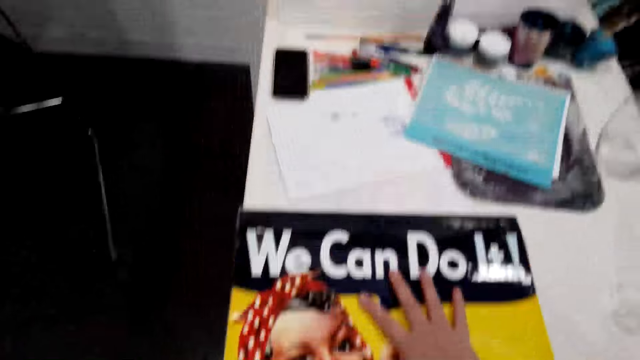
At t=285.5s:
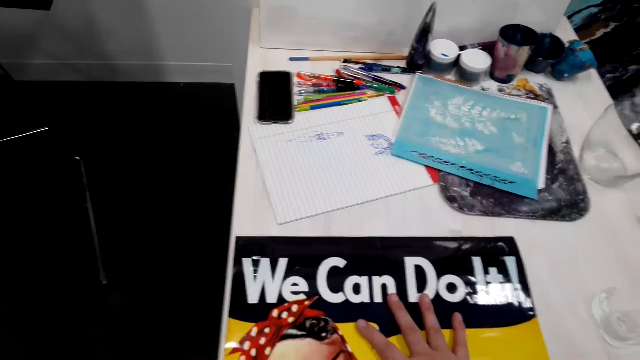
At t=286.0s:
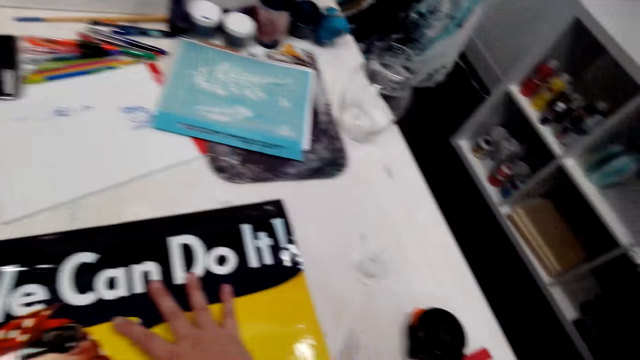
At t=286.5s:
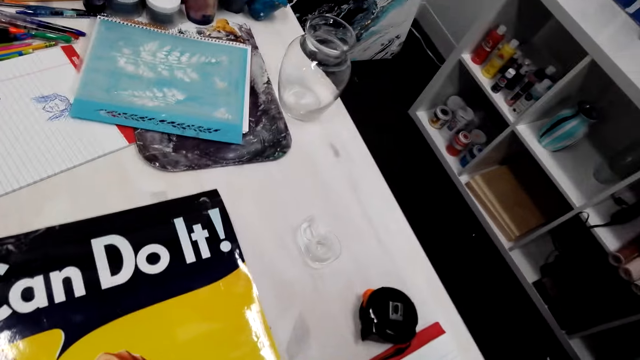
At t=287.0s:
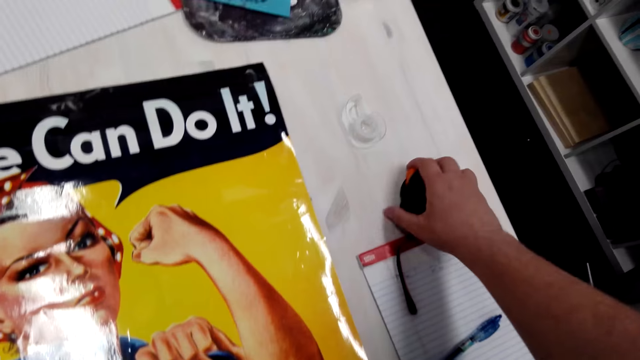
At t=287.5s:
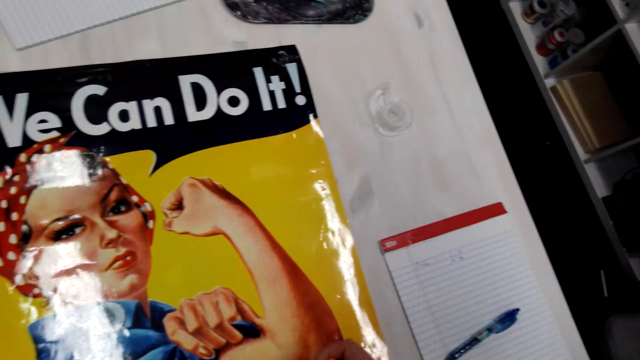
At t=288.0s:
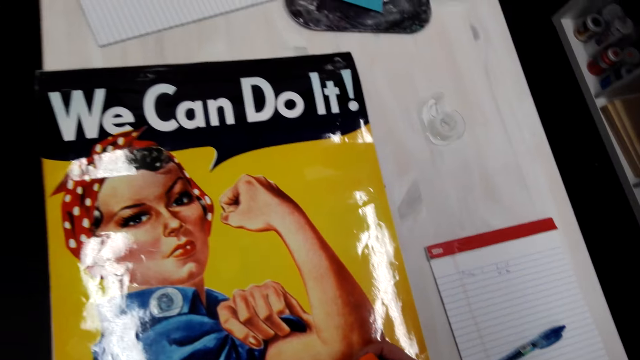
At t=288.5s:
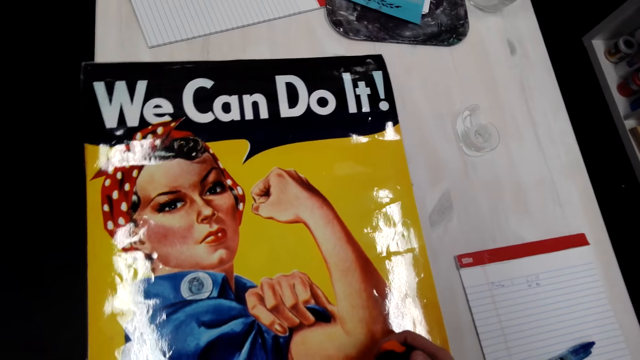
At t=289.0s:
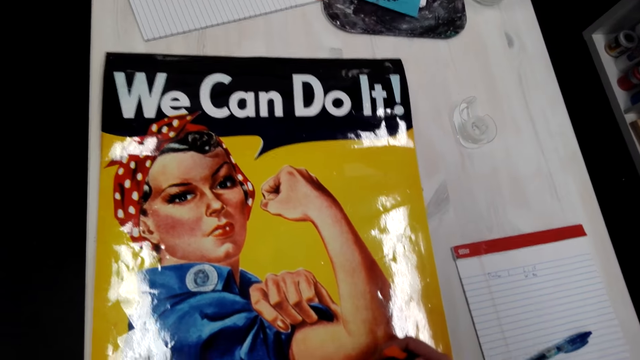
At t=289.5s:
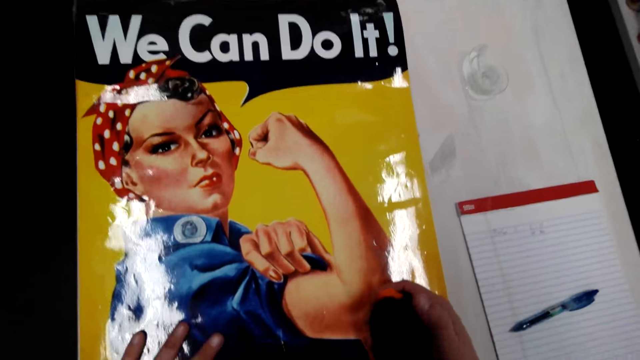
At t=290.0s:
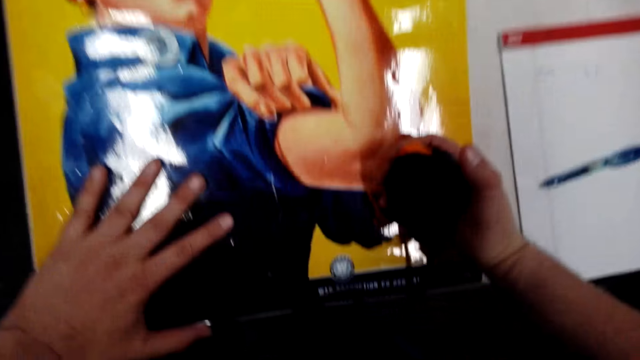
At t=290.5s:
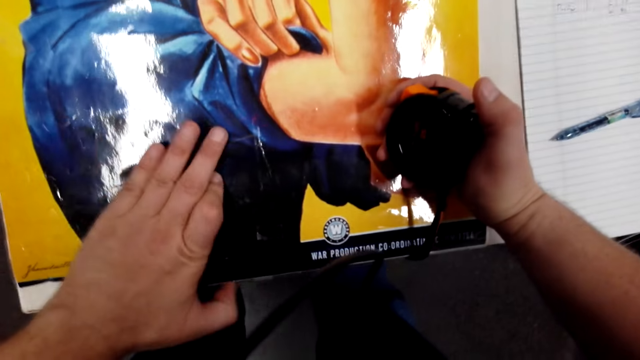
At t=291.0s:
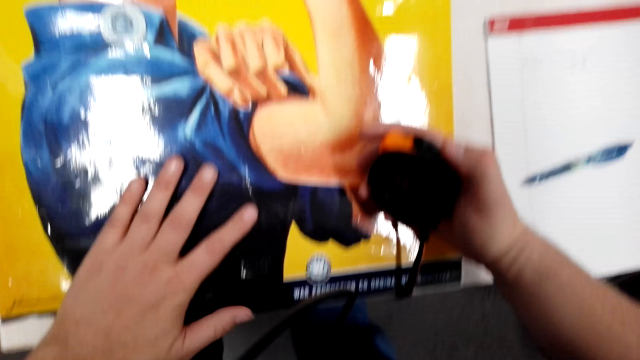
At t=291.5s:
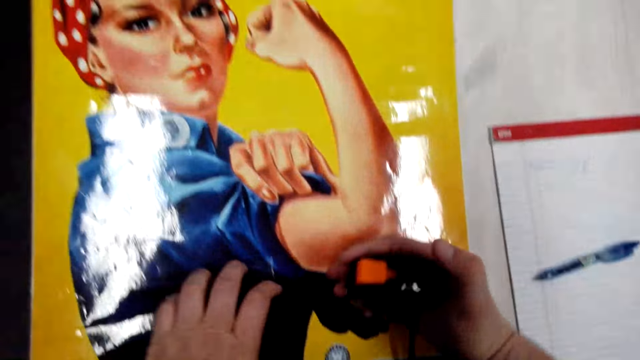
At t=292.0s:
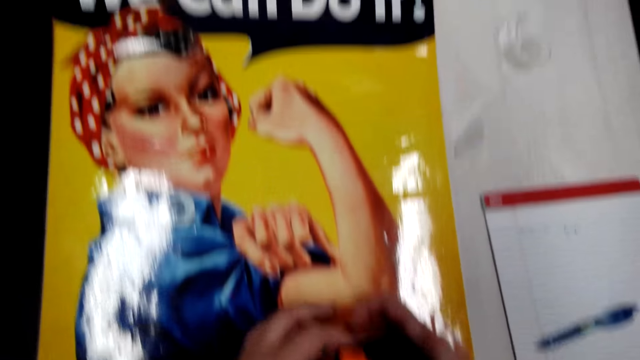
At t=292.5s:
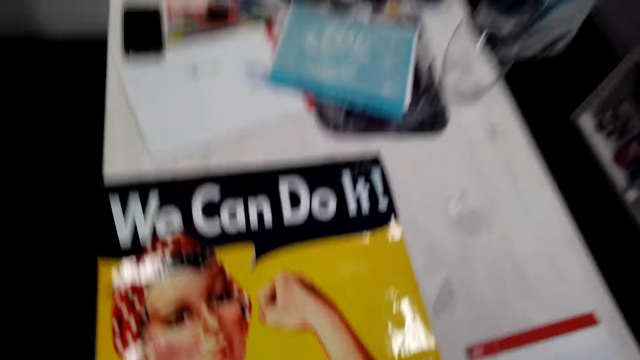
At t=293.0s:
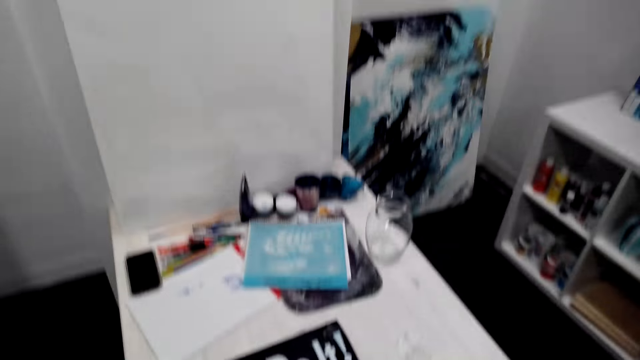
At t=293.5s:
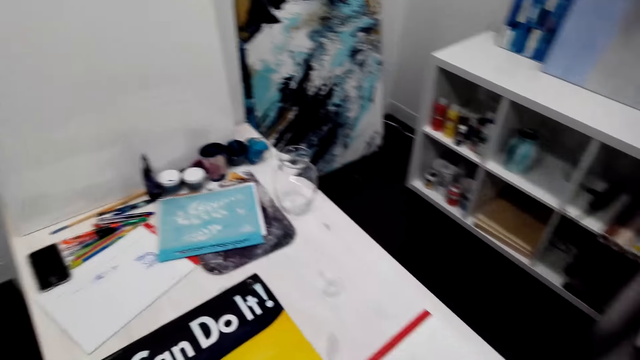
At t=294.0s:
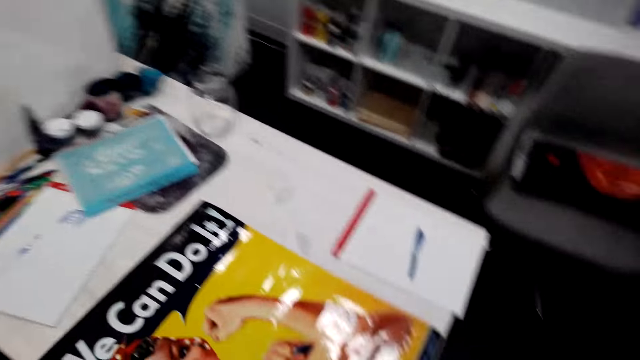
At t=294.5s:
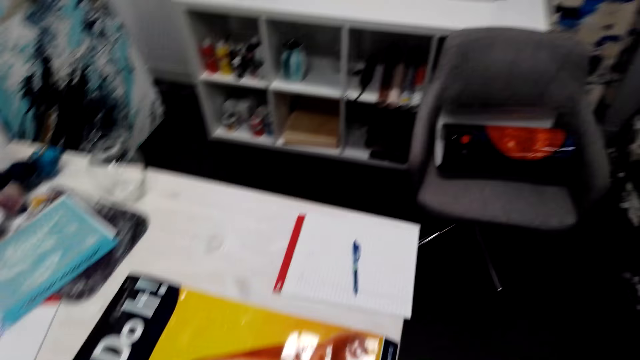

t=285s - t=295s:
The camera wearer picks up a tape measure from the table. He adjusts the poster on the table with his hands. He holds the poster.

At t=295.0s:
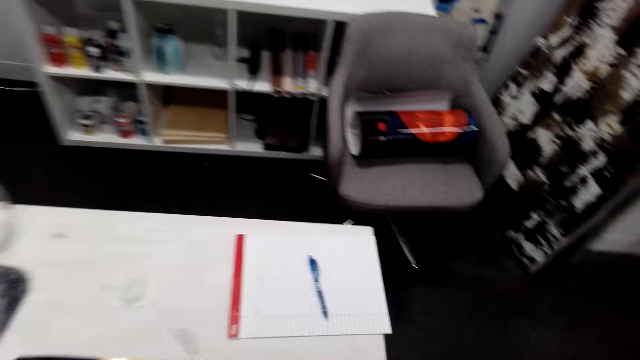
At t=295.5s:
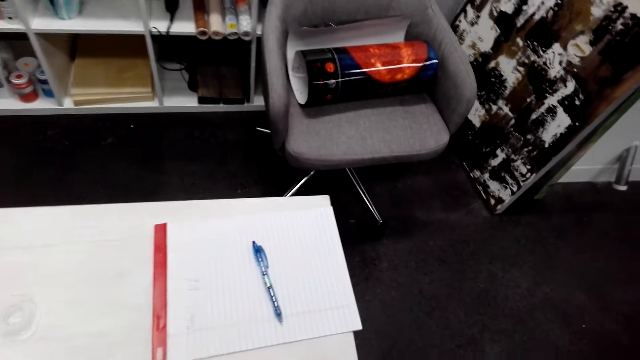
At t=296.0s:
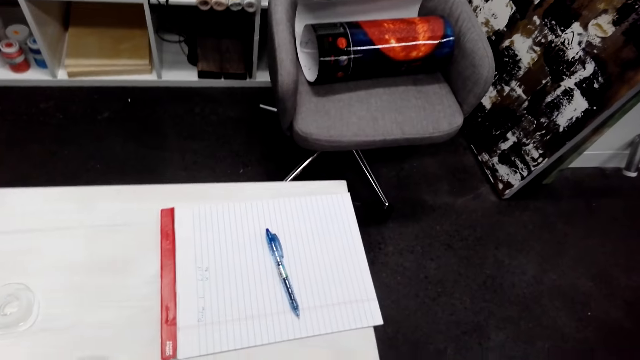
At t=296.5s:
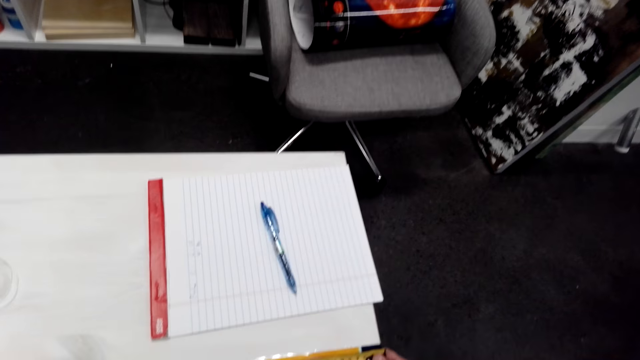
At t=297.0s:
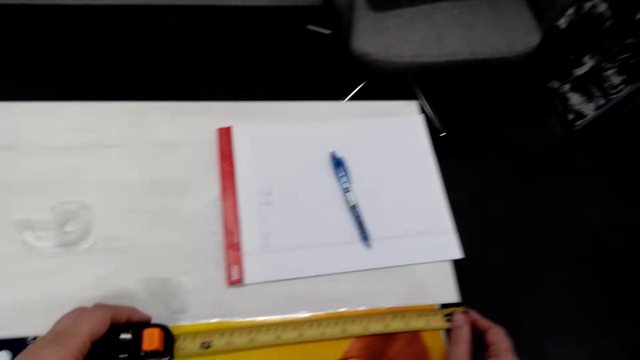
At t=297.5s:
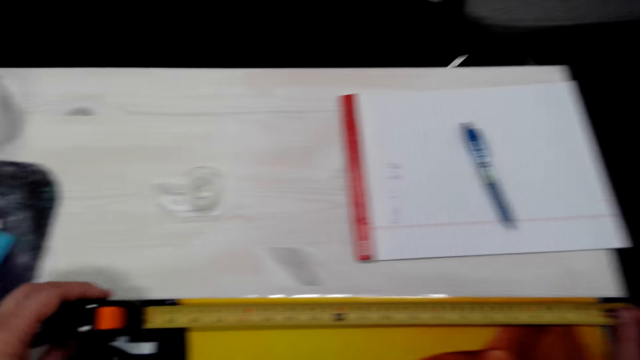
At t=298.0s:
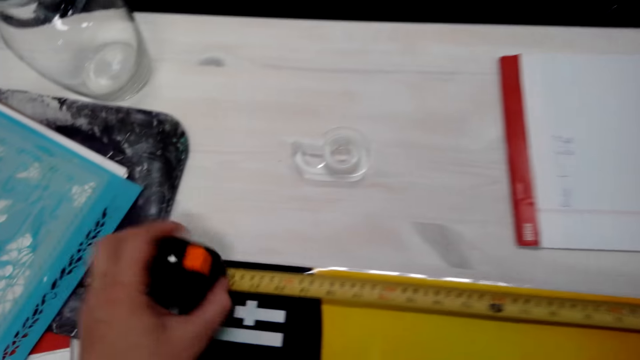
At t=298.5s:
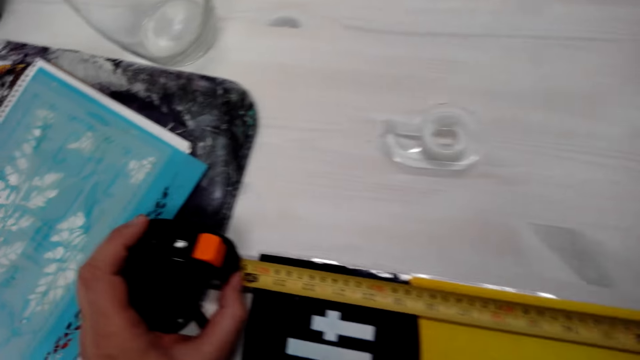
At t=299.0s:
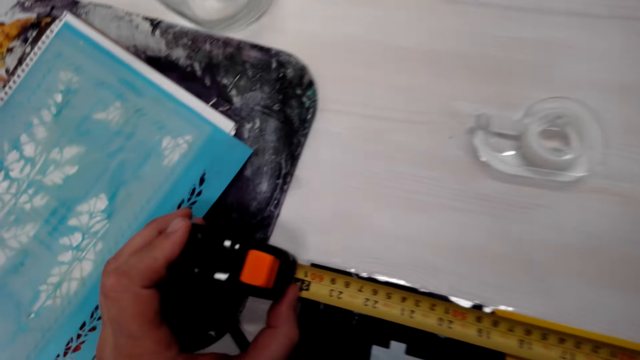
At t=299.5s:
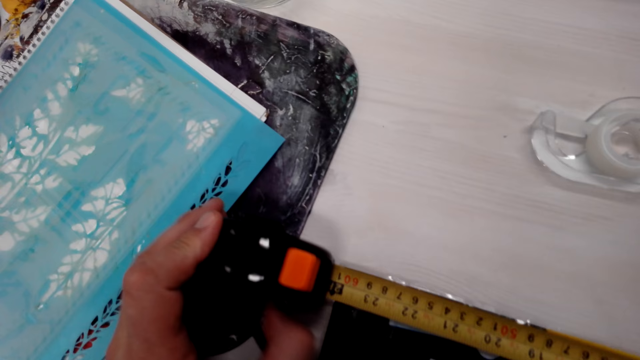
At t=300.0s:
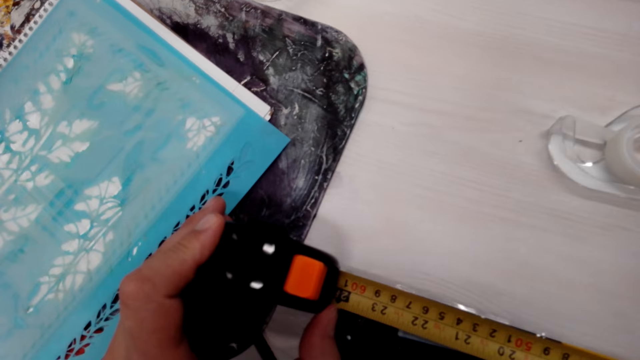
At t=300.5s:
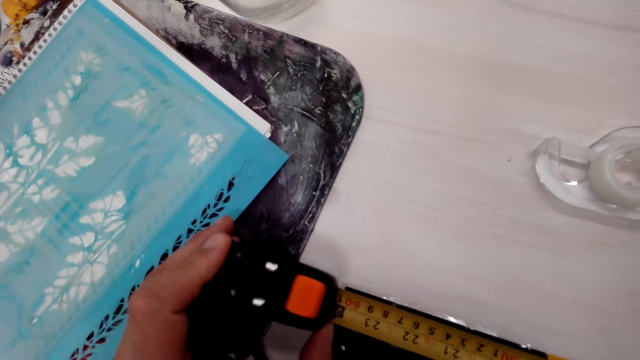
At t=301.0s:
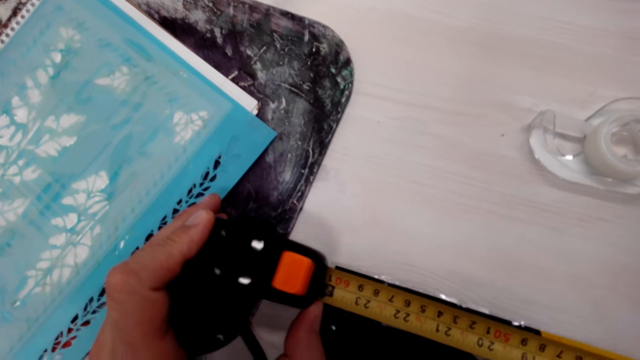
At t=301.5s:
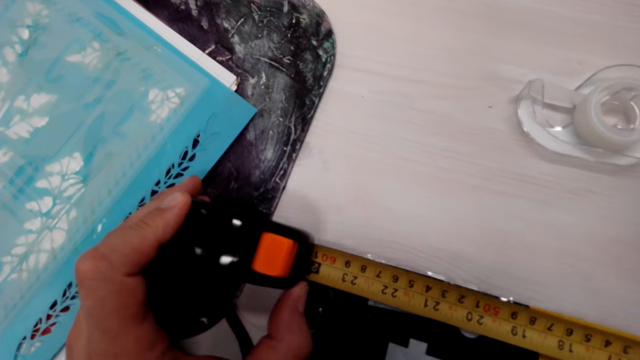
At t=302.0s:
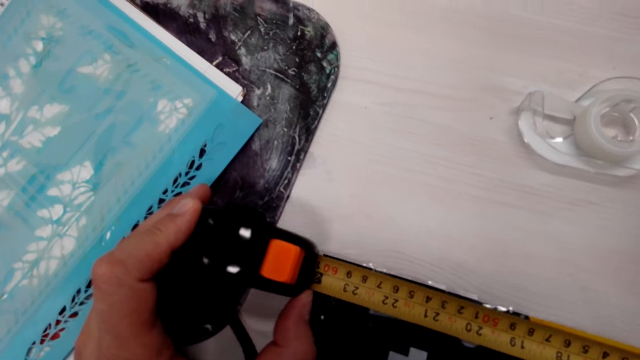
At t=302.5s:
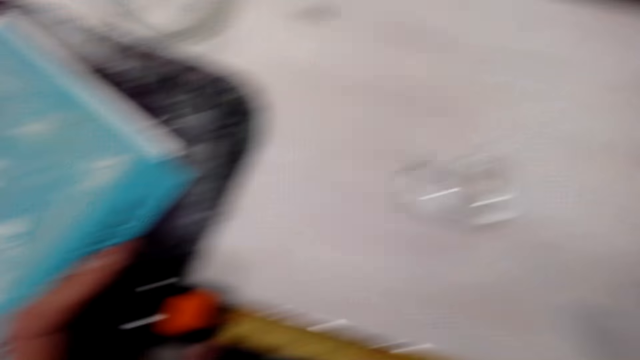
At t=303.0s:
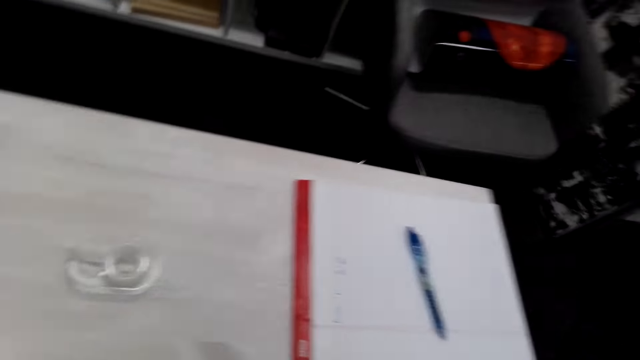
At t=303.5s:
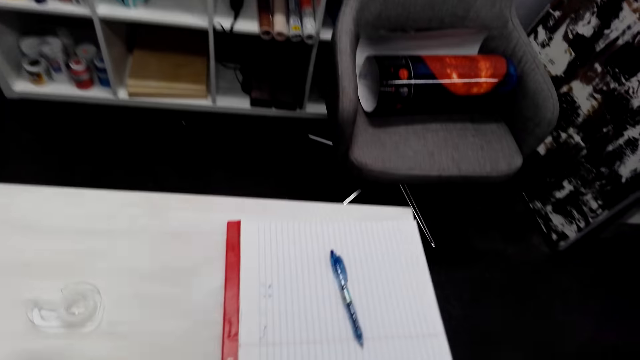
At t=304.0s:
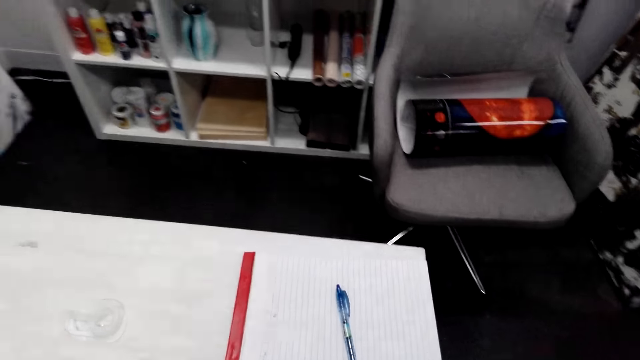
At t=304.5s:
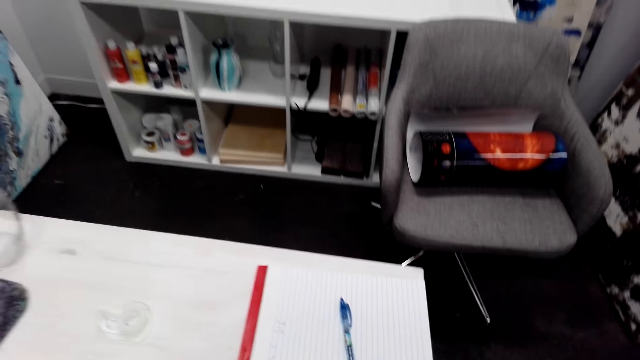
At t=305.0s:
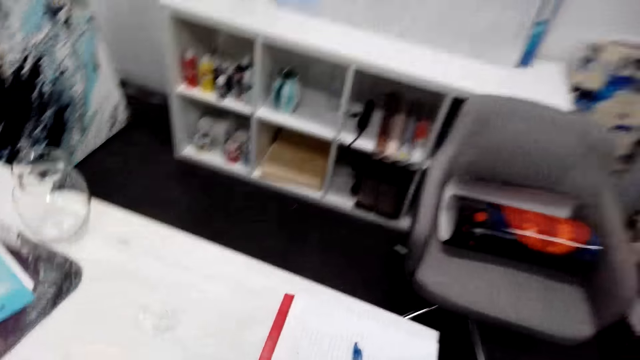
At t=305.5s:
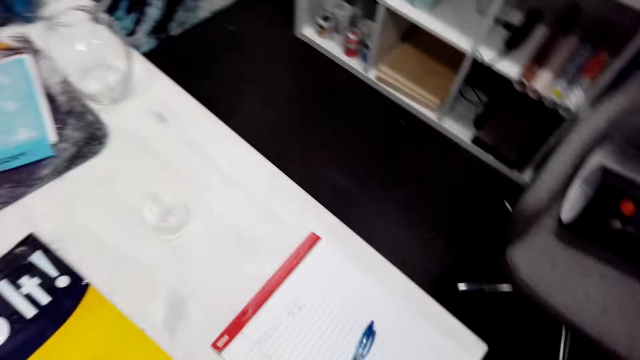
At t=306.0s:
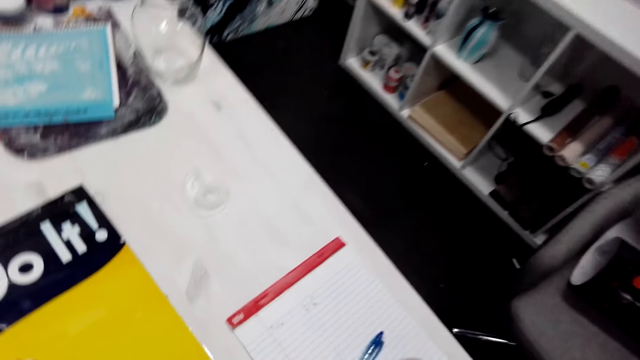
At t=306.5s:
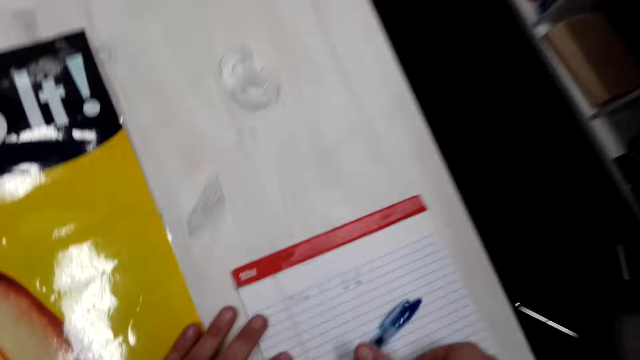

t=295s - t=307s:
The camera wearer pulls the tape measure over the poster. They measure the poster with the tape measure.
